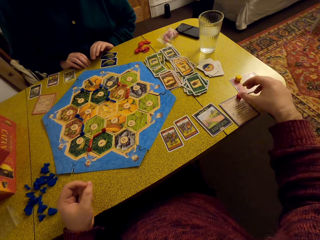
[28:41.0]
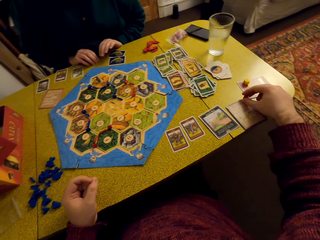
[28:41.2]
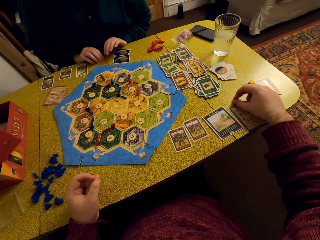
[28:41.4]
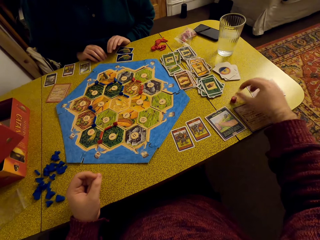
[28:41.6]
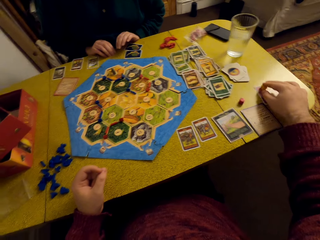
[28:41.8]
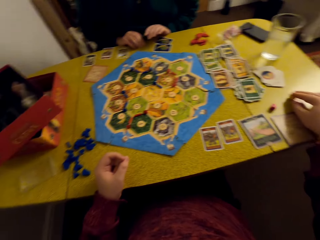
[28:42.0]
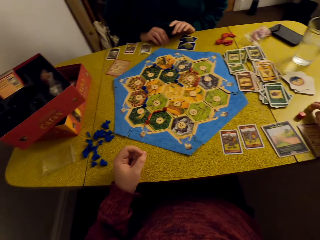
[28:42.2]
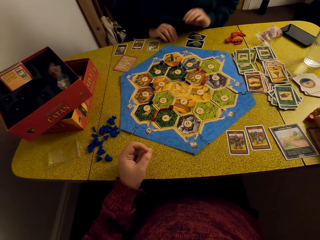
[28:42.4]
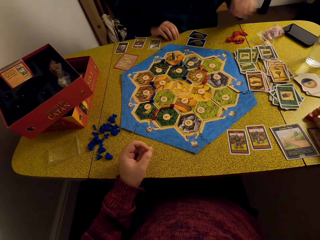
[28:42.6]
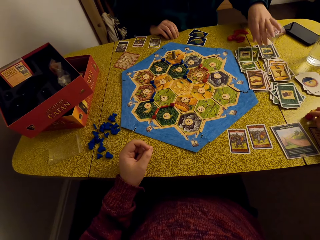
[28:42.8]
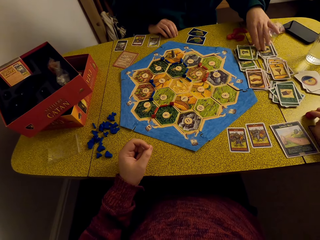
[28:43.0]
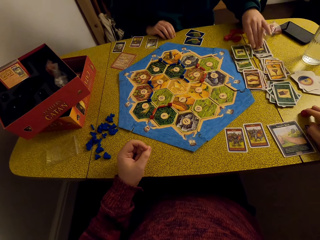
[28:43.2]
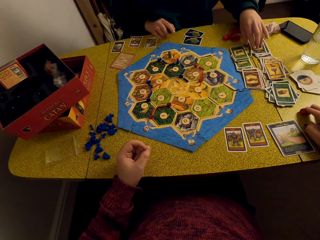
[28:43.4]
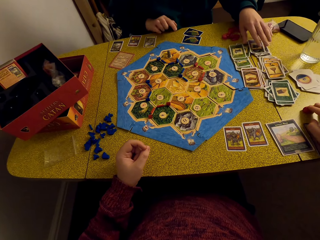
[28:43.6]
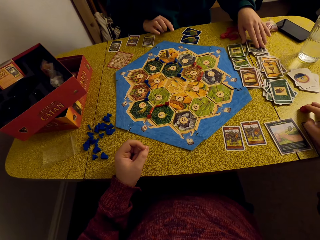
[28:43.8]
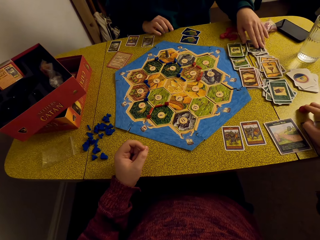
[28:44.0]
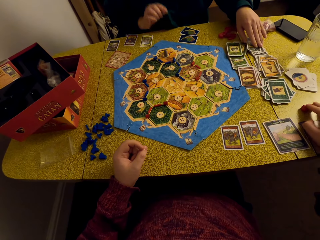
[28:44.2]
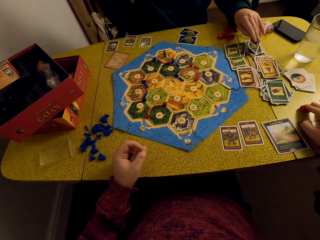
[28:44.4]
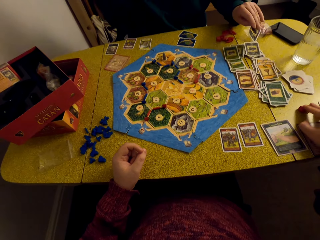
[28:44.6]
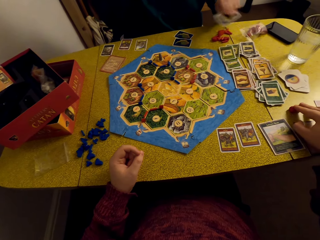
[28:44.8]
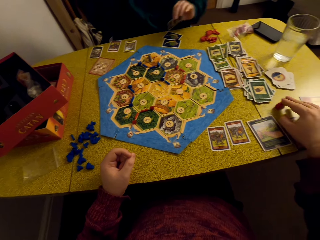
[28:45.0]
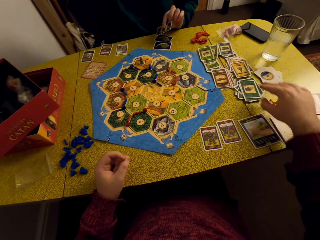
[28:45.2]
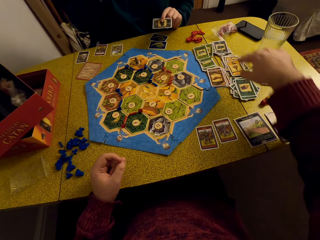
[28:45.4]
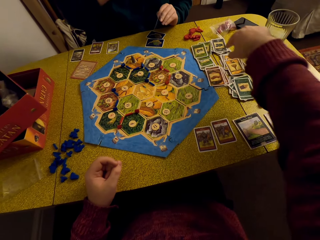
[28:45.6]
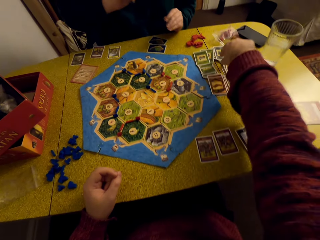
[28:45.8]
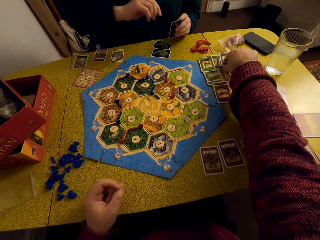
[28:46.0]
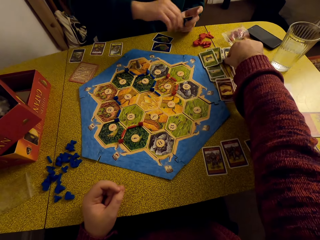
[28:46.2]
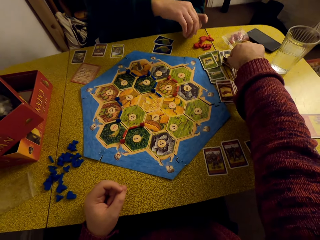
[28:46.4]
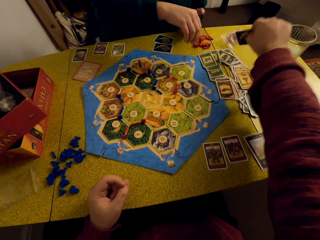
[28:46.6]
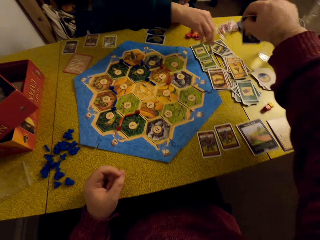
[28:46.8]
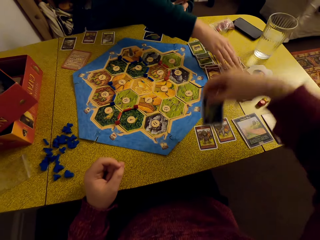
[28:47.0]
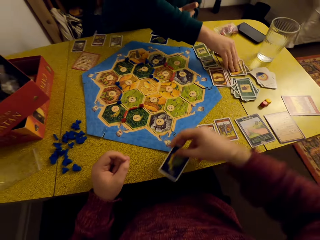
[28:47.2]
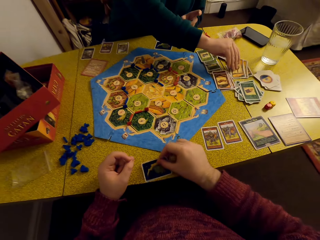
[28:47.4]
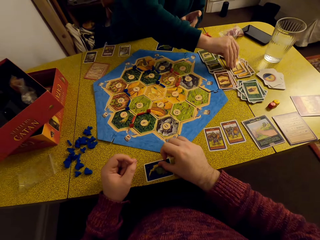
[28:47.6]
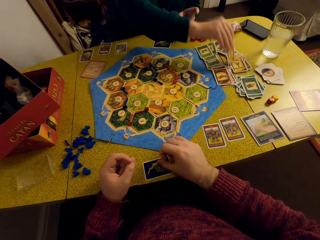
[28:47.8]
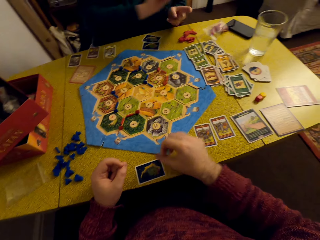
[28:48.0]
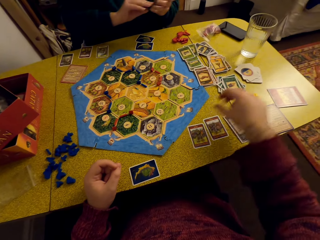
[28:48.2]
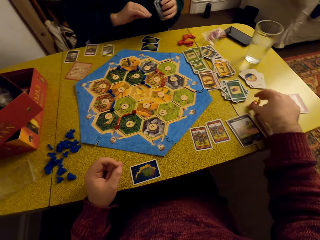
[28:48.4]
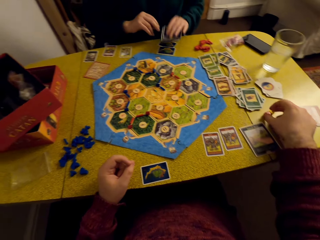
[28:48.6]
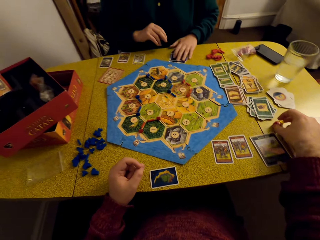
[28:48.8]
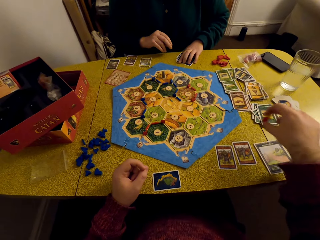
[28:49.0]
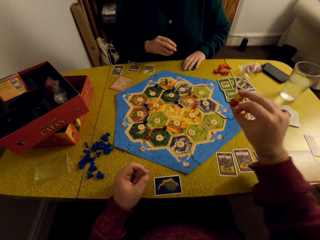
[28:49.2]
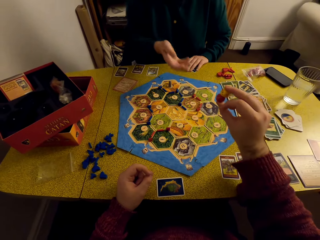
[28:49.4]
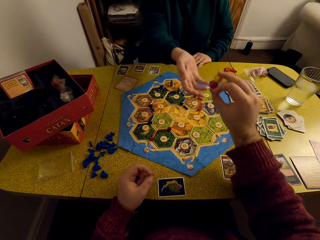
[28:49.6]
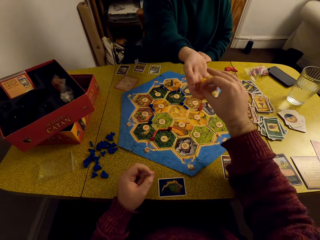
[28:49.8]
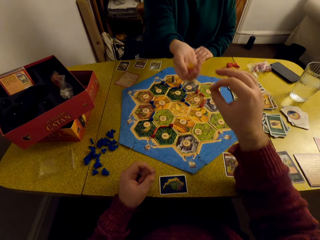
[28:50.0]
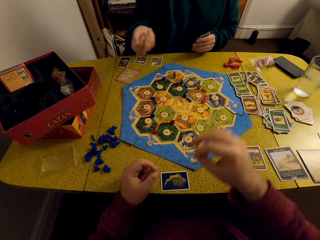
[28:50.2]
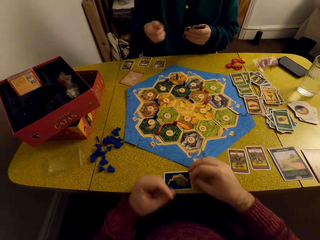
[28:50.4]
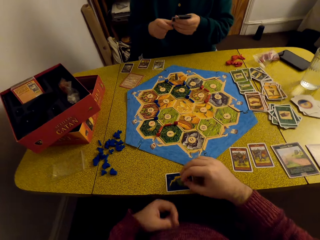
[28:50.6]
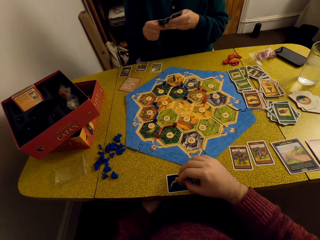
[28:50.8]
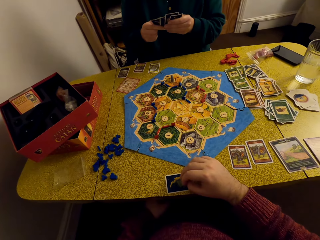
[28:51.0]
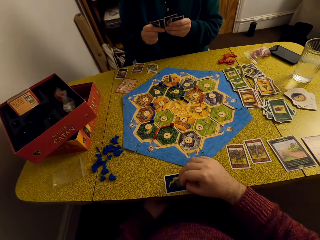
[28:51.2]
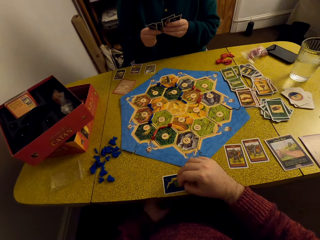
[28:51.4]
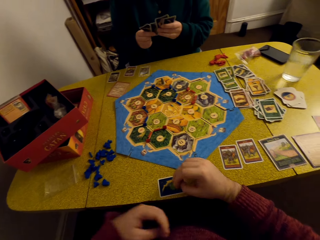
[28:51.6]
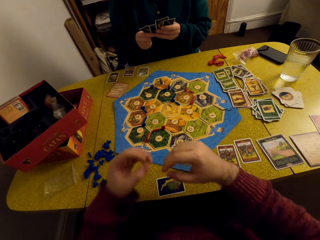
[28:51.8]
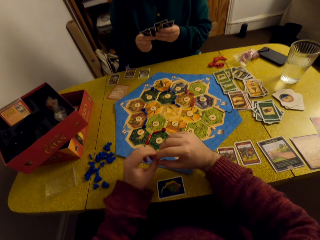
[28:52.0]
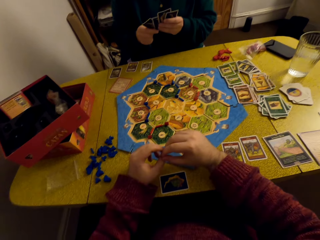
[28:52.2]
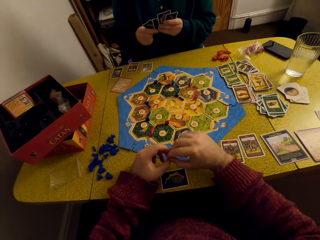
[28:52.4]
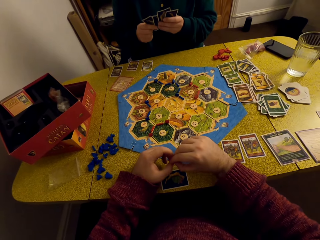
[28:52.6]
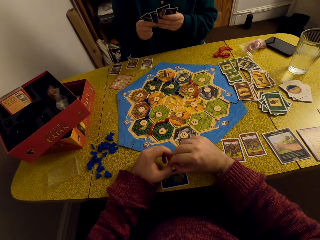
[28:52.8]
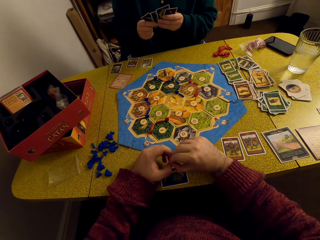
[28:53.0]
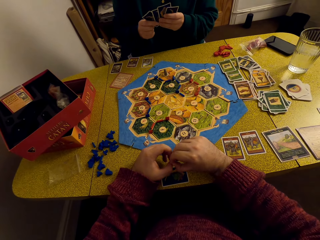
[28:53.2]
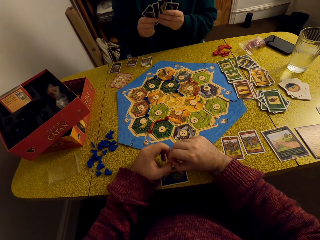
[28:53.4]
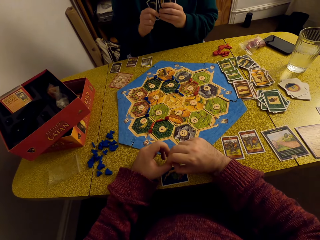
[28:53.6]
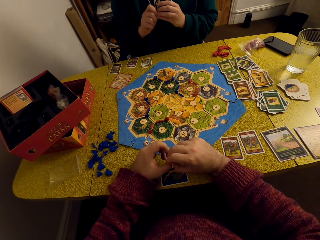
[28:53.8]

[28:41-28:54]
The camera wearer picks up the dice, puts the dice on the table, and drags the dice on the table. A woman holds the cards on the table. The camera wearer drags the dice on the table. The woman picks a card from the table. The camera wearer picks a card from the table. They drop the card on the table. The woman picks a card from the table. The camera wearer picks up the dice. They hand the woman the dice. The woman takes two dice, holds the dice, and looks at the cards.

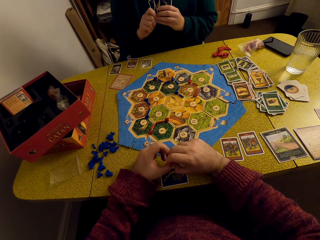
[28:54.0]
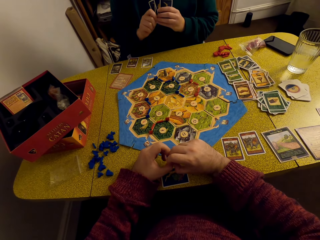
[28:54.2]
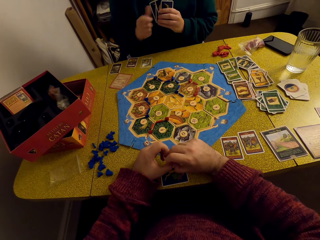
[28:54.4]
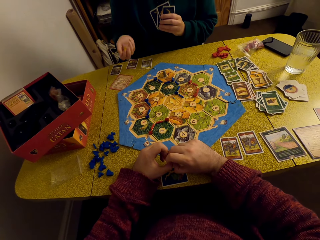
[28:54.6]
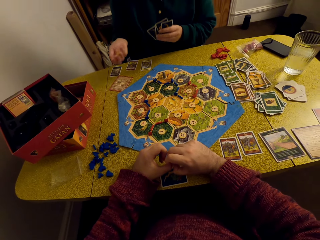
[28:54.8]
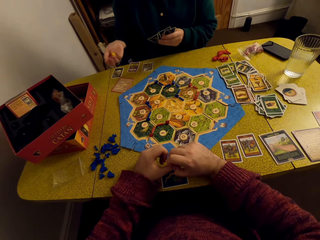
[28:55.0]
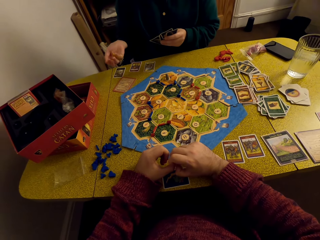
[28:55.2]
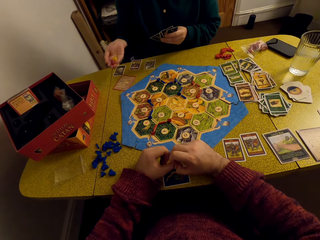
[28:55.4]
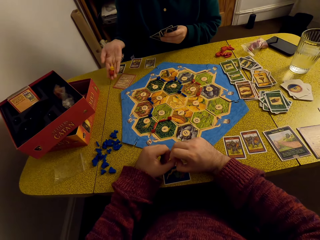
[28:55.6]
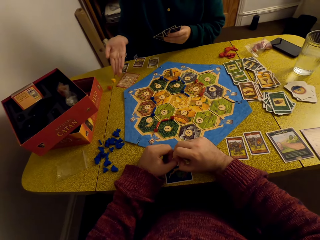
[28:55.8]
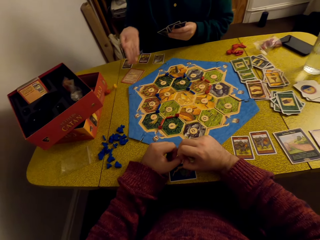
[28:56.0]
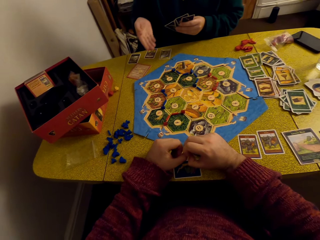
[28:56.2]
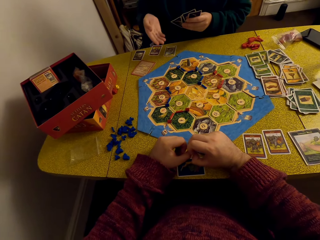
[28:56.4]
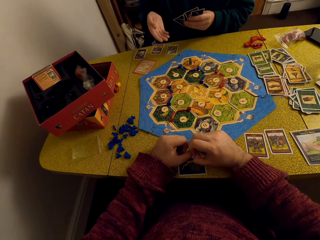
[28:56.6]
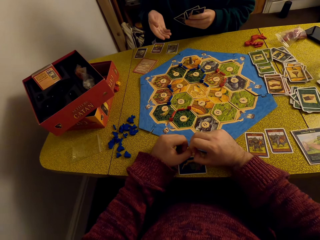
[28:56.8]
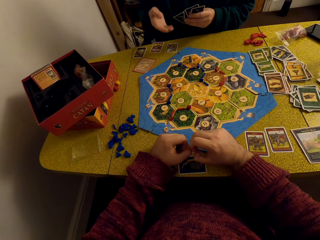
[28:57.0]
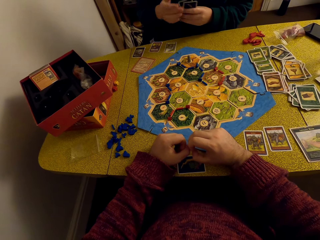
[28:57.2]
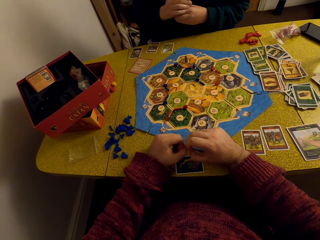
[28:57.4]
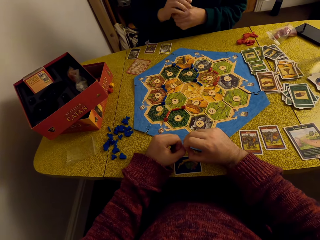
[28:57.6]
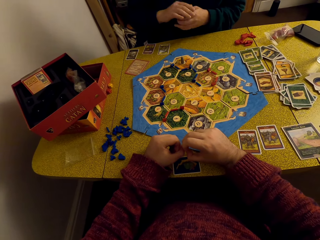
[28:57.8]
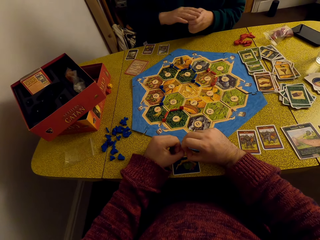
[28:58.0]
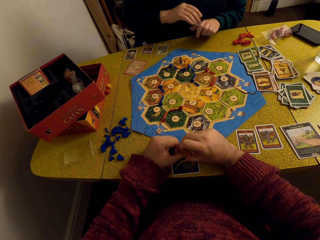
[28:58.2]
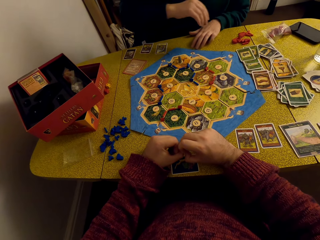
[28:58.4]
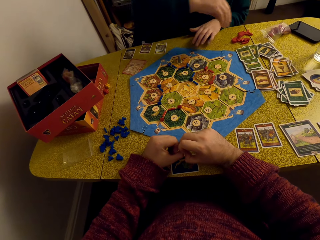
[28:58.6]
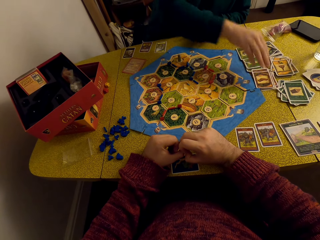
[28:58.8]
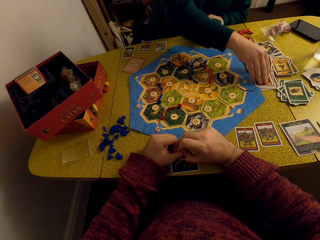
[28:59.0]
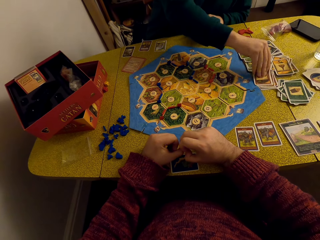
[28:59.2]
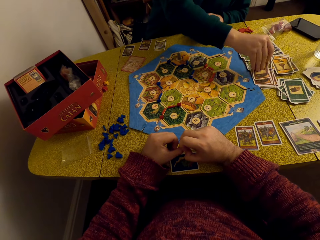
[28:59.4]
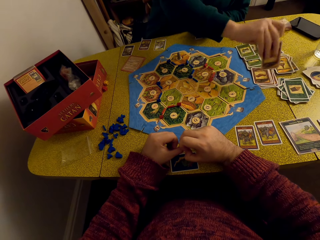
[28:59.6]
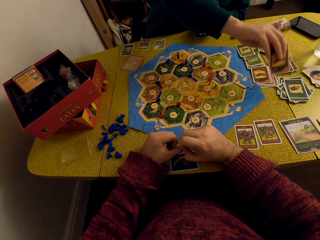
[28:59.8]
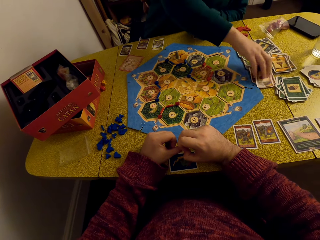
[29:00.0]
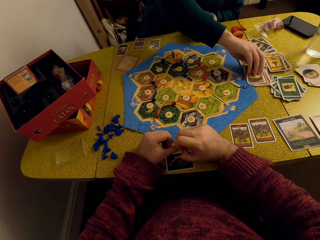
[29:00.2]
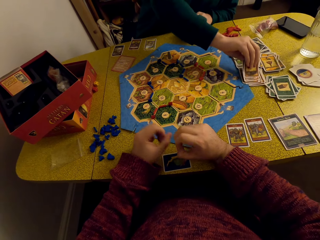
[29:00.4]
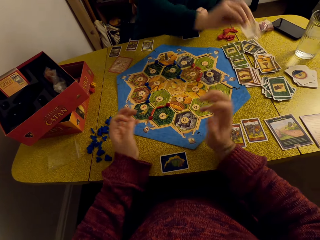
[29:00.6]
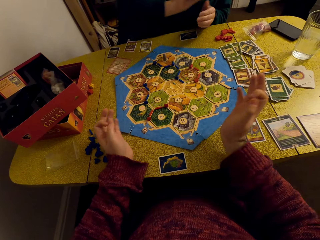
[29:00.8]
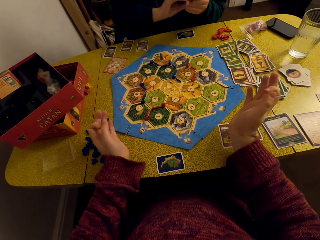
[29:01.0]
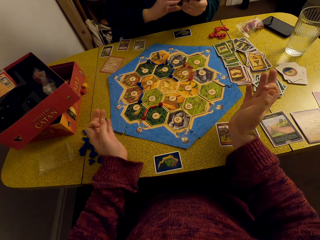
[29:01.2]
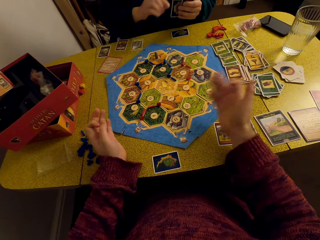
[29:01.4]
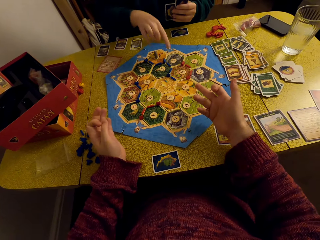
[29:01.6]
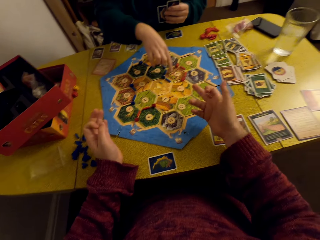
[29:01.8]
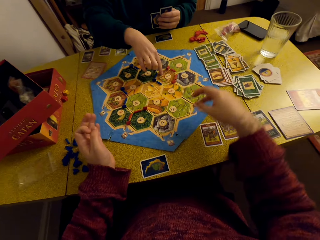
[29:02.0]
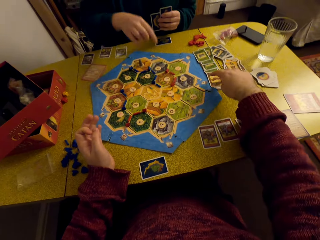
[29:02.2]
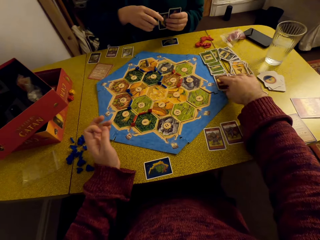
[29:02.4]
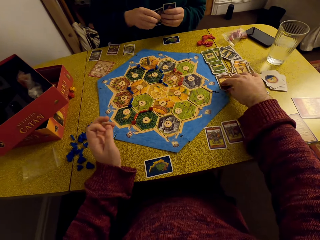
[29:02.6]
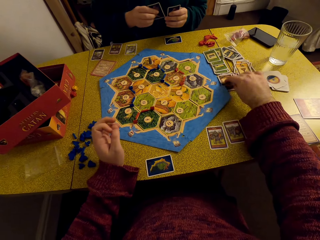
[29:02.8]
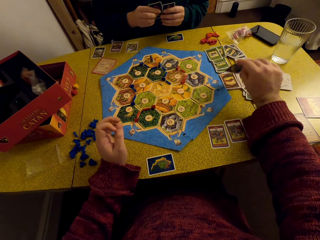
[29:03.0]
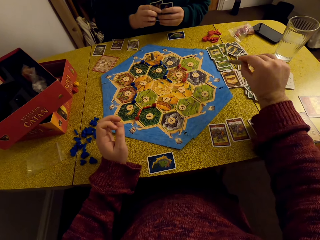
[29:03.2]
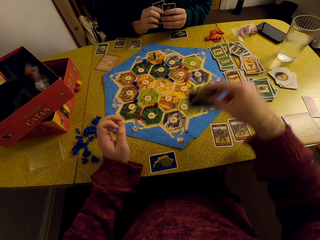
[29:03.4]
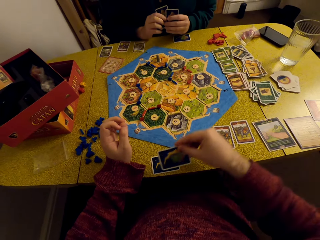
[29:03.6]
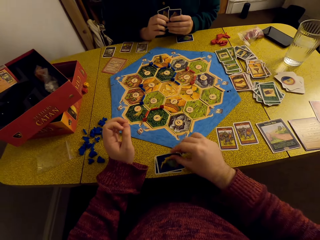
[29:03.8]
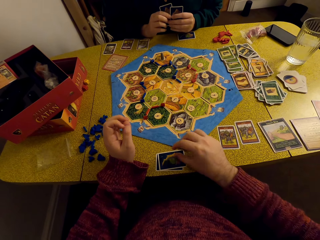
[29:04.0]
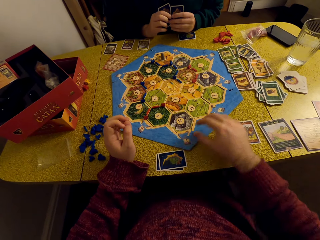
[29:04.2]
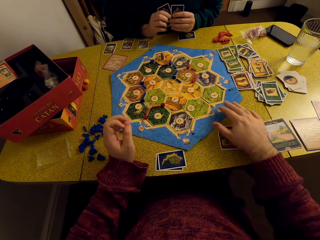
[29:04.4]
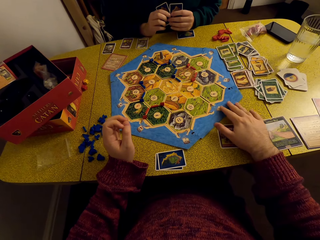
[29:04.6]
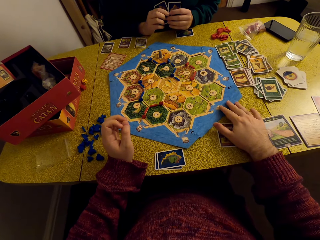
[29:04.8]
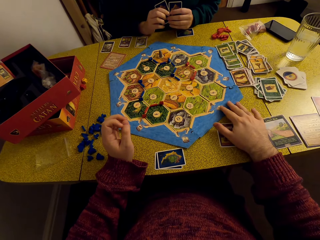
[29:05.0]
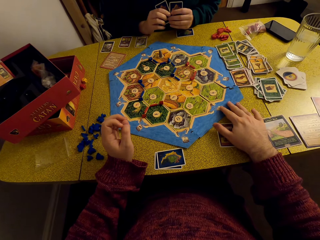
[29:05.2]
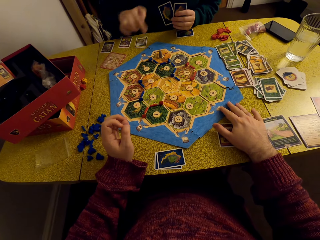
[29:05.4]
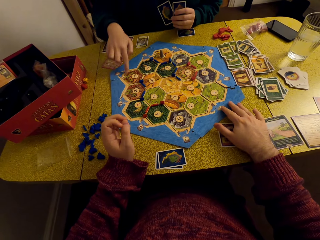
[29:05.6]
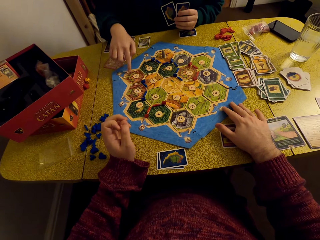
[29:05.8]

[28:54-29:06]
A woman tosses the dice, drops the dice on the table, looks at the cards, places the cards on the table, and picks cards from the table. The camera wearer picks a card. They converse with the woman. The woman points at the chart. The camera wearer picks a card from the table, places the card on the table, and holds the chart on the table.
